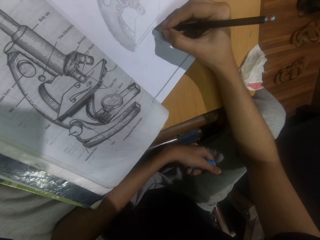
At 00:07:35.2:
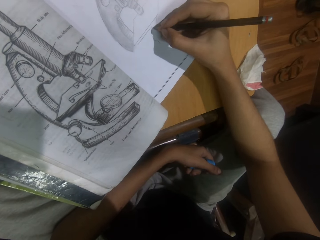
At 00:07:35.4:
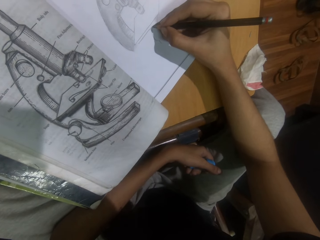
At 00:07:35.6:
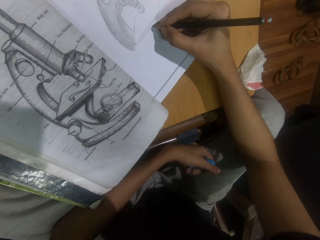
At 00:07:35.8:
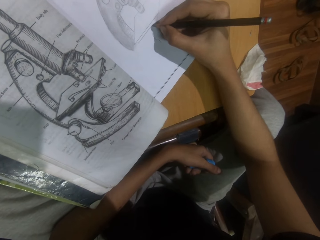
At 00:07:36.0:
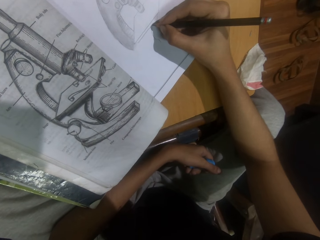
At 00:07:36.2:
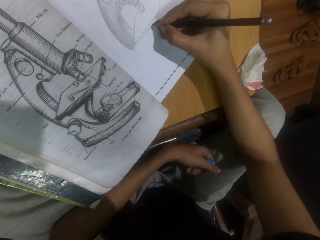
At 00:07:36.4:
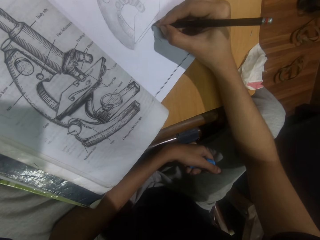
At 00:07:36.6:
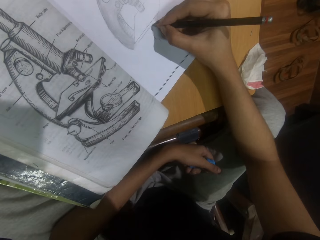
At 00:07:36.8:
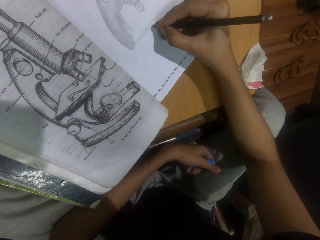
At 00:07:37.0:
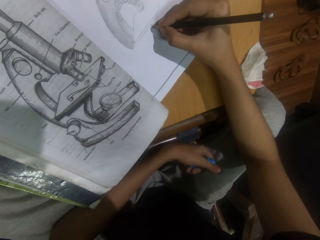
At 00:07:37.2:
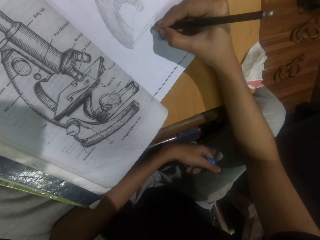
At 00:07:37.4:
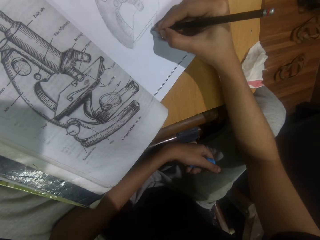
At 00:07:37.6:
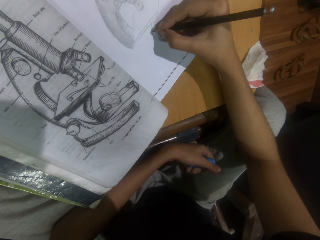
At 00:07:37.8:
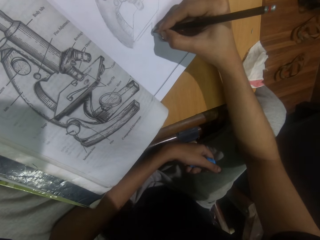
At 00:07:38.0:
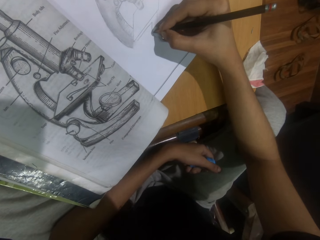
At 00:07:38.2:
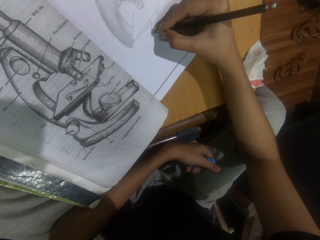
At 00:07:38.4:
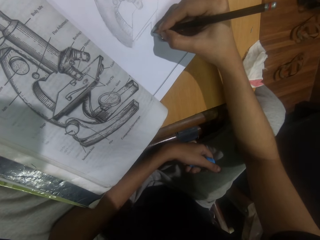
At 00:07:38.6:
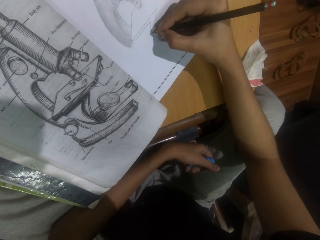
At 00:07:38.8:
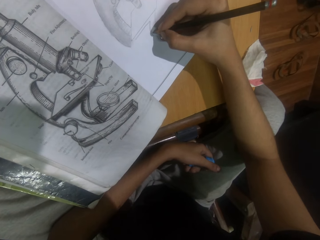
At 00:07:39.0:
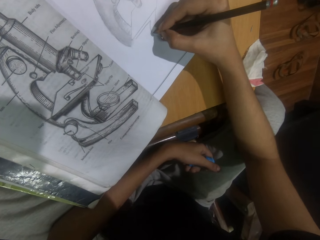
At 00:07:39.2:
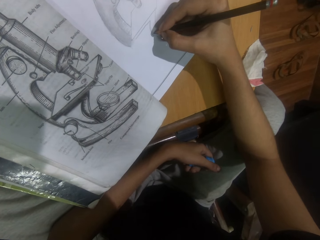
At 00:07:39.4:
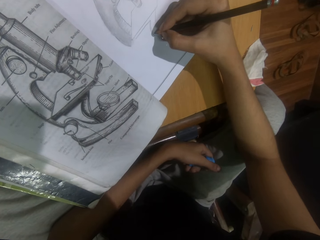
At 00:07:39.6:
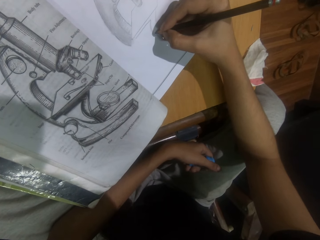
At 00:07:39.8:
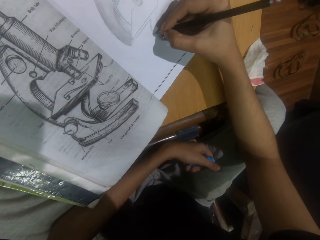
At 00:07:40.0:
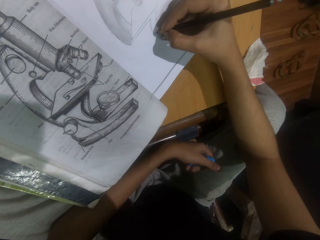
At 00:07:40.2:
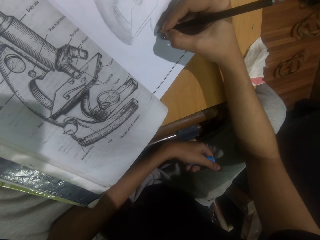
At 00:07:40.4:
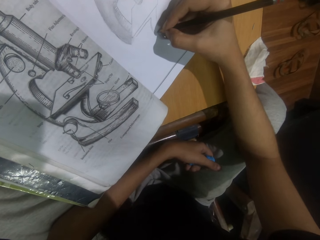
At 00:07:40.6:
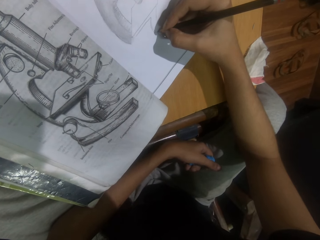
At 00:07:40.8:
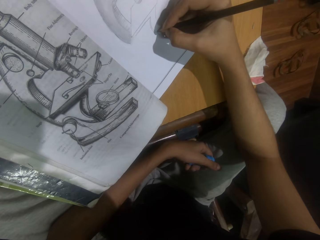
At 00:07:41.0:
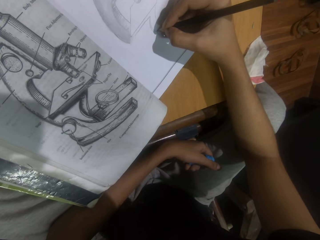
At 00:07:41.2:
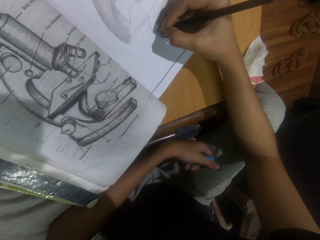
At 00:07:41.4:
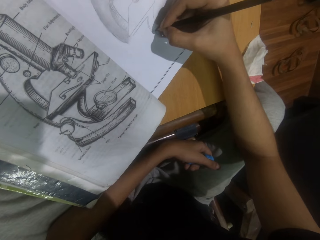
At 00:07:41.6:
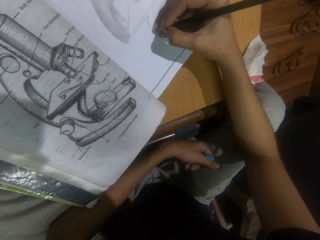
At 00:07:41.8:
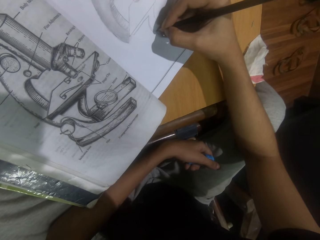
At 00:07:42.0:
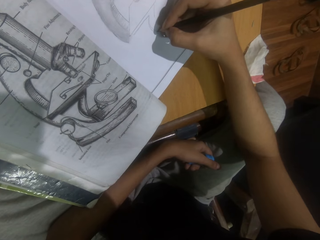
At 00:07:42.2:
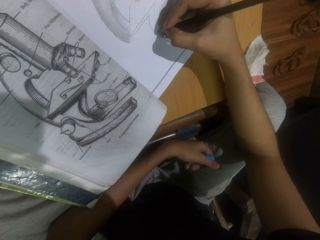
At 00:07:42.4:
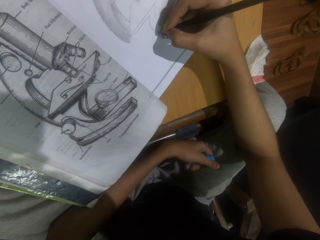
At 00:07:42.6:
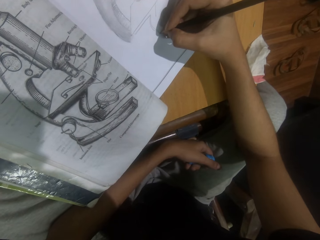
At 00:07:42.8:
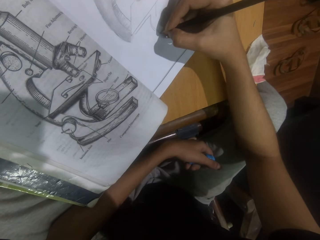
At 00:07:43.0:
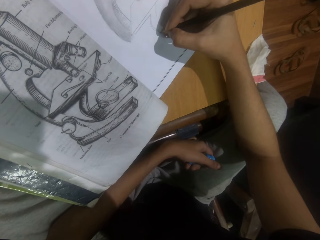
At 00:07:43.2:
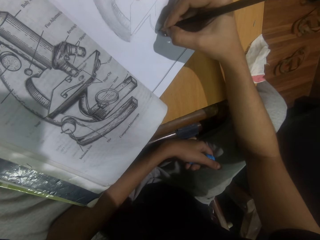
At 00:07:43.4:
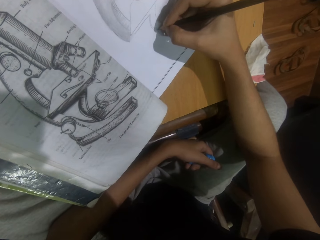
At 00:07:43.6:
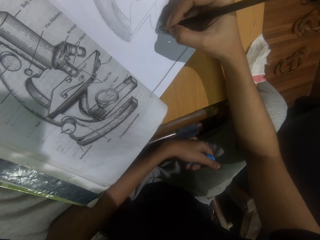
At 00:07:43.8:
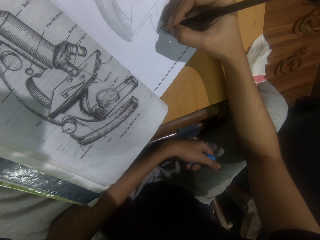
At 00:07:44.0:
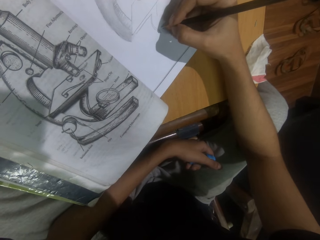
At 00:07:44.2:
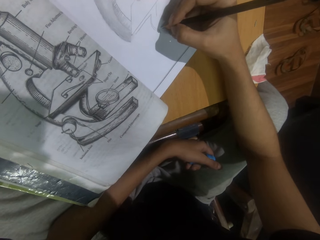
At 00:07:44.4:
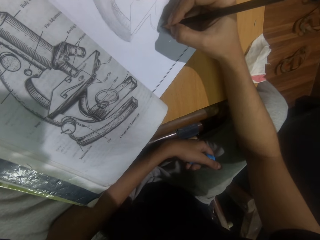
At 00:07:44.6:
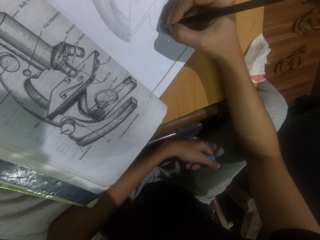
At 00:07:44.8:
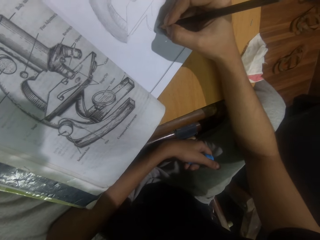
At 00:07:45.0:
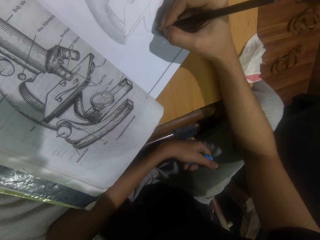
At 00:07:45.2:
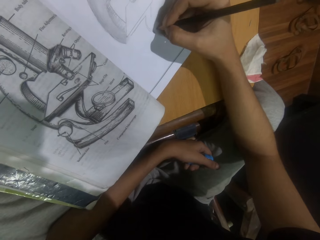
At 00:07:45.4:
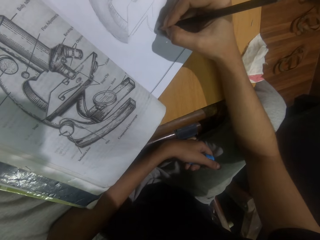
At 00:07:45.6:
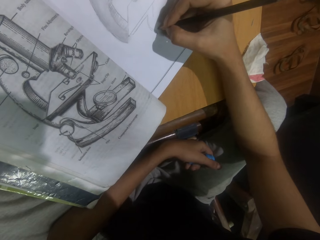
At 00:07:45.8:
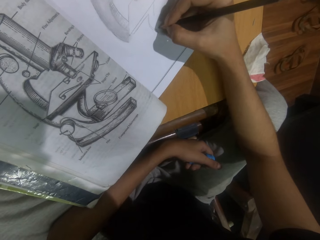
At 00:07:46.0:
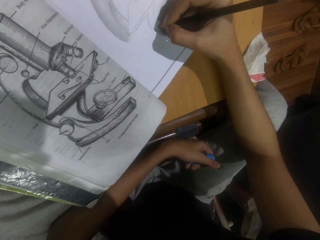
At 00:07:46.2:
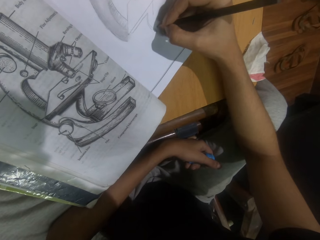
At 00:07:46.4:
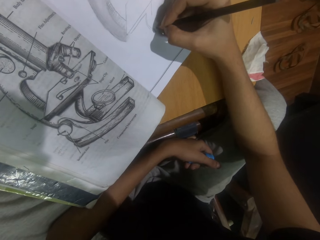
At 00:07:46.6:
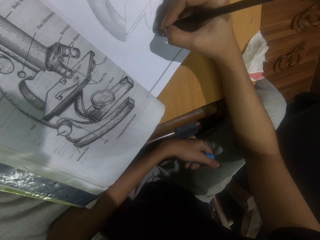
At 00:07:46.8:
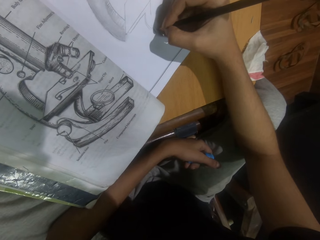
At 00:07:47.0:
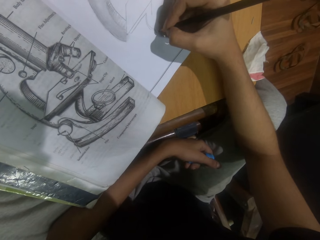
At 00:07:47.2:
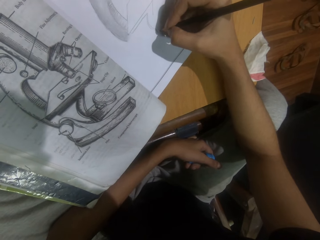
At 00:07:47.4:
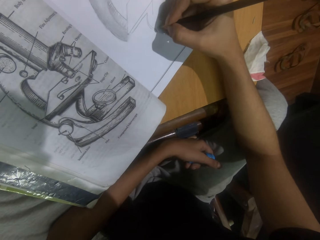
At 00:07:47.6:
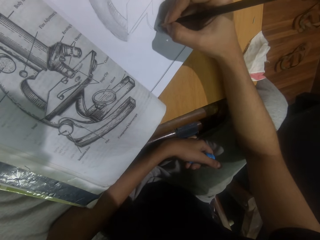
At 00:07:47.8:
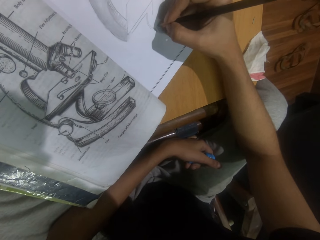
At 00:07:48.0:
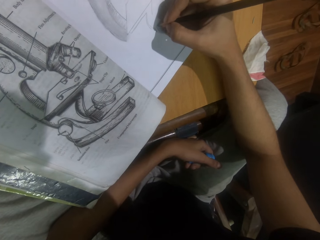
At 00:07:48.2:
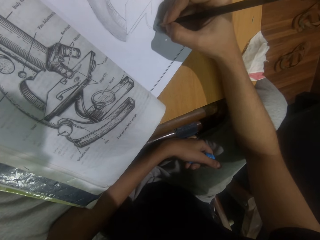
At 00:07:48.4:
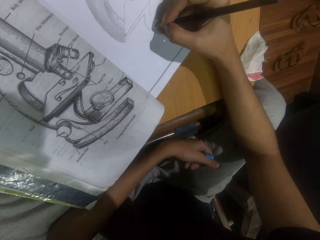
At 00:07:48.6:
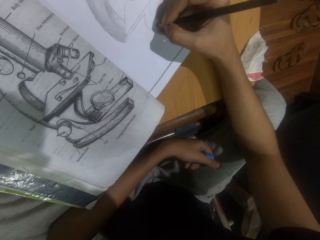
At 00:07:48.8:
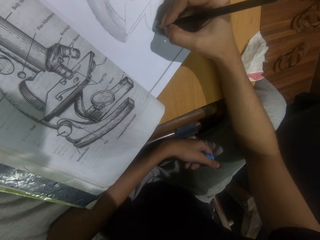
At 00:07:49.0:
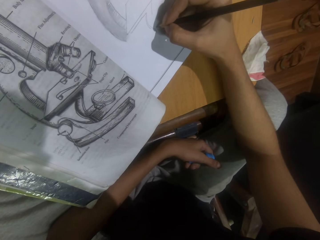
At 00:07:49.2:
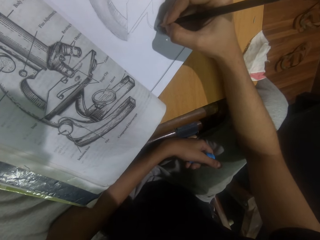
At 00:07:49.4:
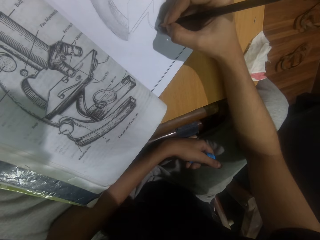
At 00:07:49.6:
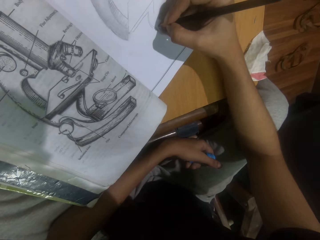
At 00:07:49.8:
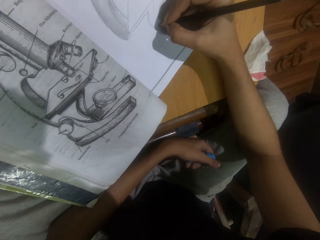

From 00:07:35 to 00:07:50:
The camera wearer holds a pencil. They draw with the pencil.

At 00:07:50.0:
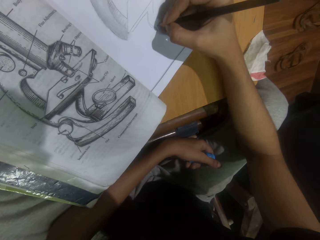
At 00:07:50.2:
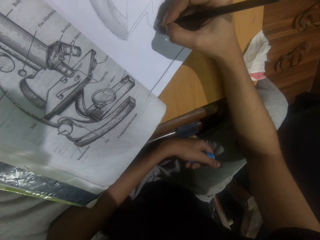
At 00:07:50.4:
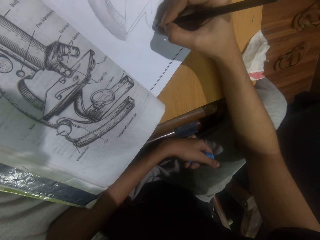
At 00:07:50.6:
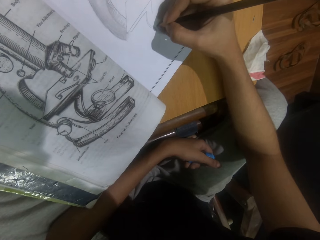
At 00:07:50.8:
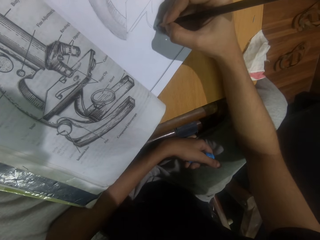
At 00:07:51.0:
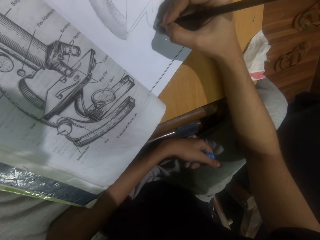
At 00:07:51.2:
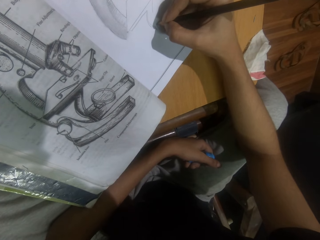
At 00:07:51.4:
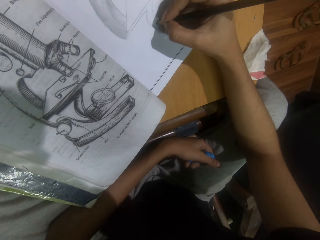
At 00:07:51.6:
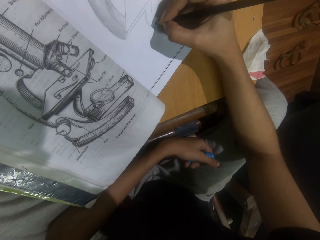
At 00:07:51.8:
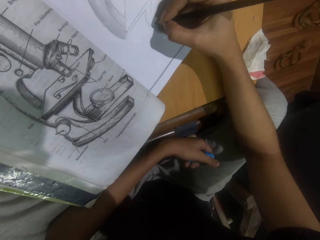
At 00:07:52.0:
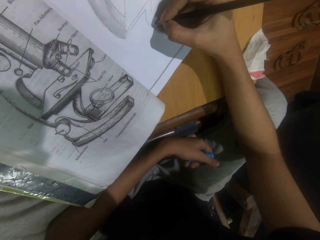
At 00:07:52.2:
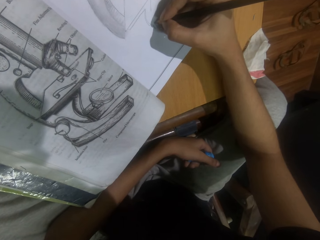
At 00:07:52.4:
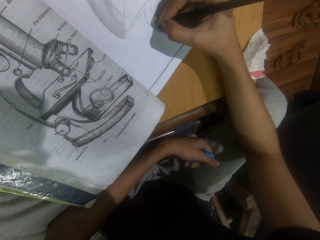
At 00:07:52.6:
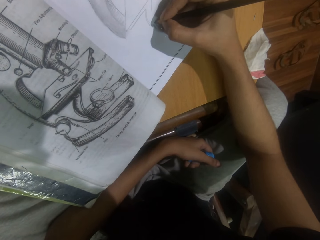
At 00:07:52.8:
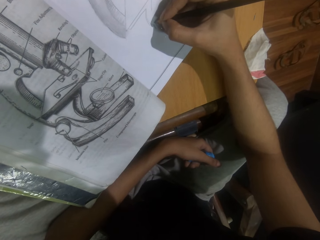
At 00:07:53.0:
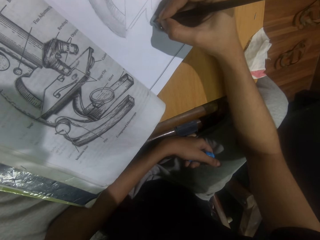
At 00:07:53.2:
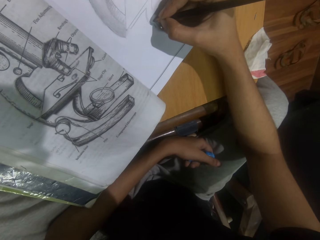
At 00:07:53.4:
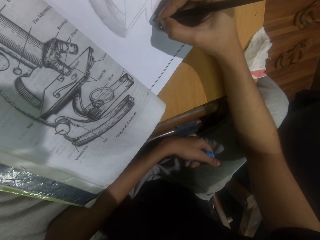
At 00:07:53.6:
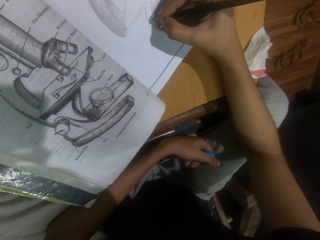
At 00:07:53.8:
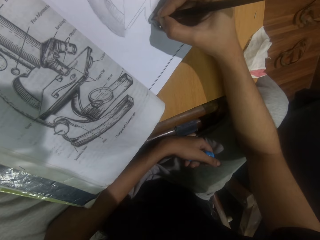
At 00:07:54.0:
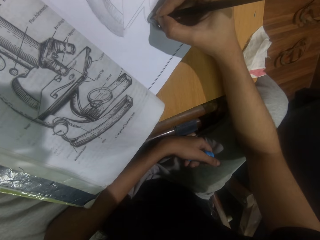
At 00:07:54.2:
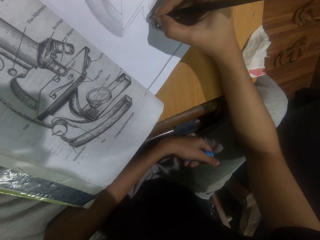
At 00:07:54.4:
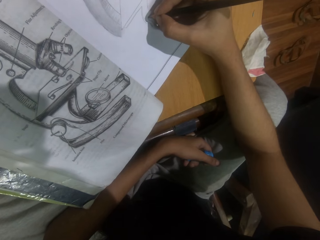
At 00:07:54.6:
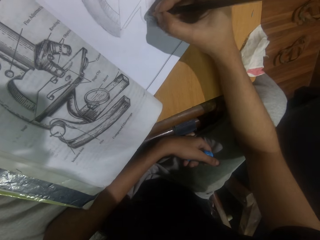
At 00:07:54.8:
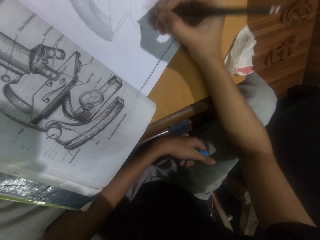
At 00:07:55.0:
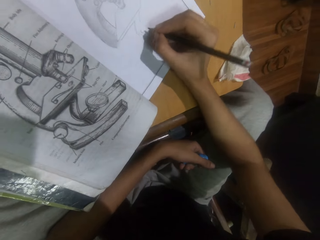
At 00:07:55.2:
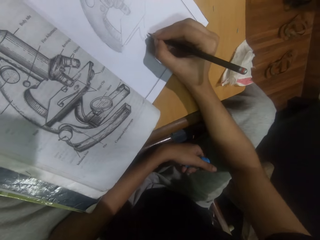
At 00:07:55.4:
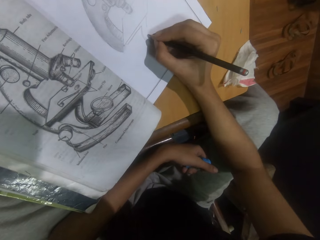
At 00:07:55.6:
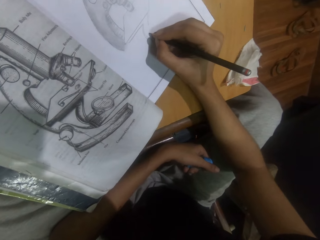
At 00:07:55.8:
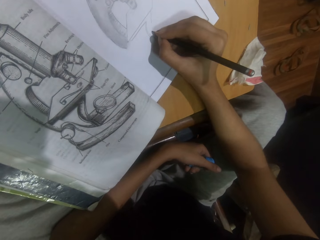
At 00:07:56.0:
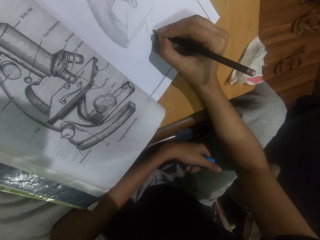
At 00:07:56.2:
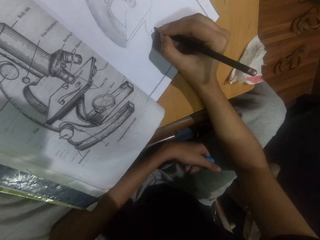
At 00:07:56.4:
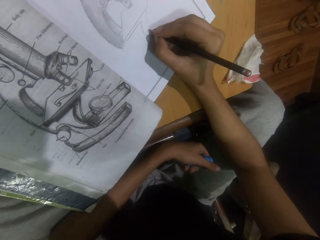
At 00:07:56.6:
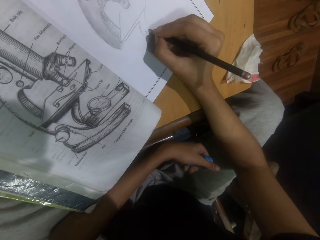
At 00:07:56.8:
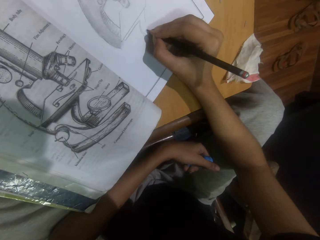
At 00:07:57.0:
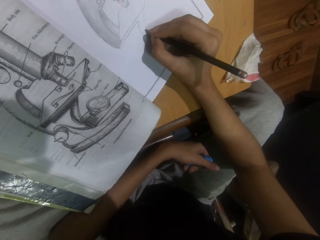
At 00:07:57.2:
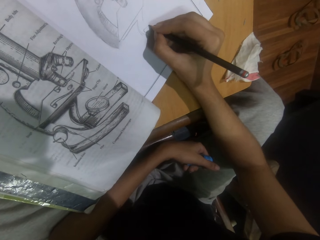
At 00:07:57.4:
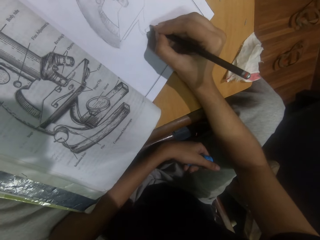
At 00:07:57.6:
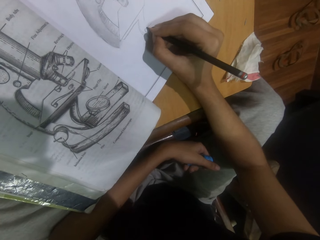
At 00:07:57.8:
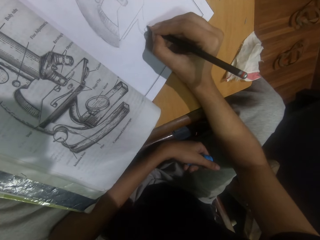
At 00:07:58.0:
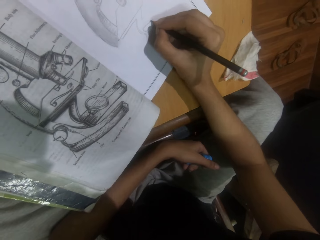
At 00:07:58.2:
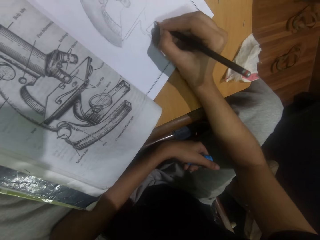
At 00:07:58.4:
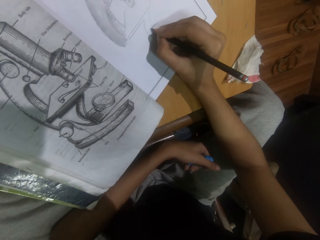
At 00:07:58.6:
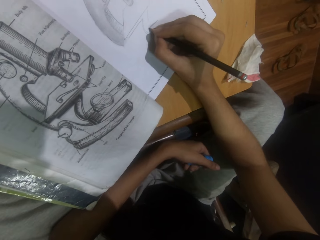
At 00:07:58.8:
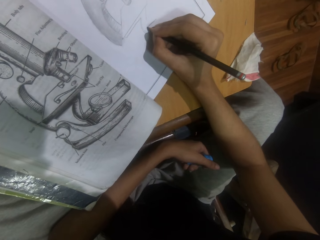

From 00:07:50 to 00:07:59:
The camera wearer moves a hand. They draw with a pencil.
